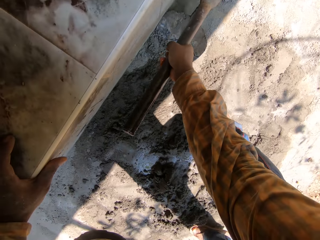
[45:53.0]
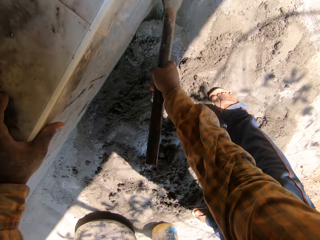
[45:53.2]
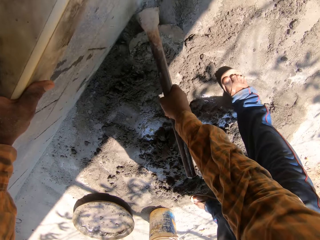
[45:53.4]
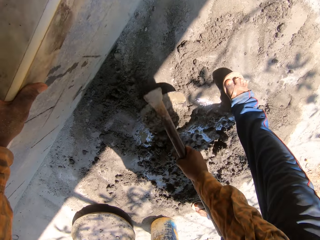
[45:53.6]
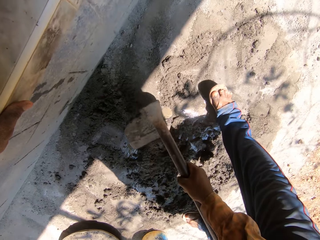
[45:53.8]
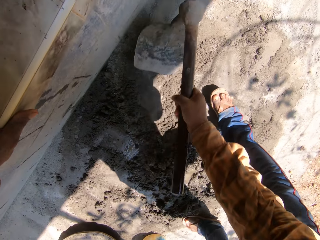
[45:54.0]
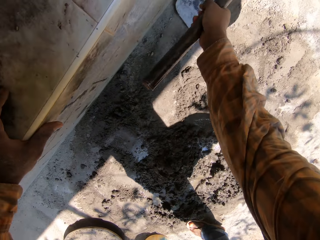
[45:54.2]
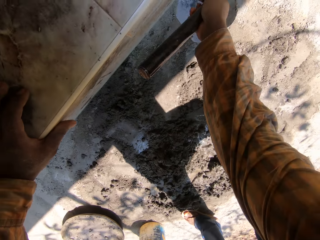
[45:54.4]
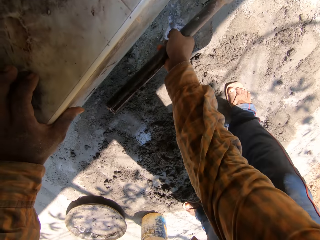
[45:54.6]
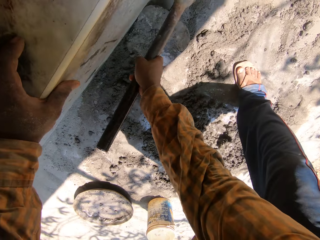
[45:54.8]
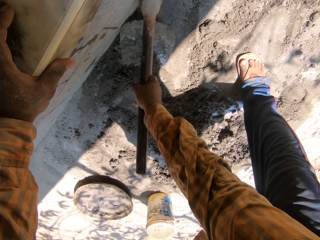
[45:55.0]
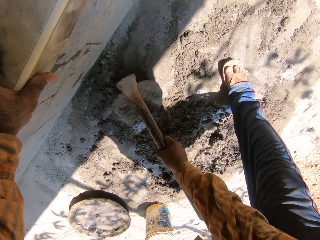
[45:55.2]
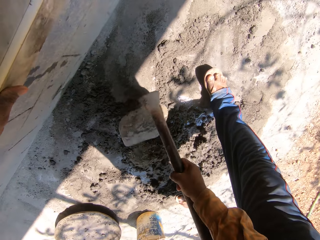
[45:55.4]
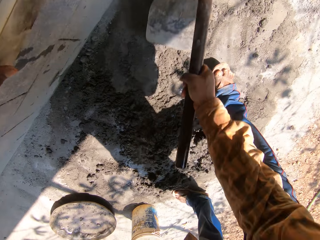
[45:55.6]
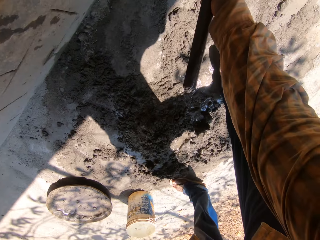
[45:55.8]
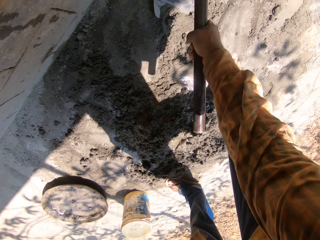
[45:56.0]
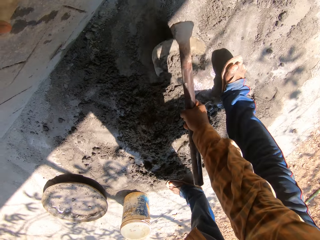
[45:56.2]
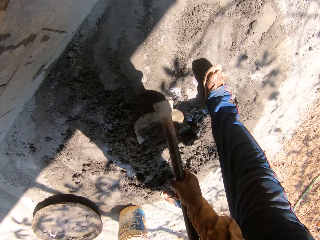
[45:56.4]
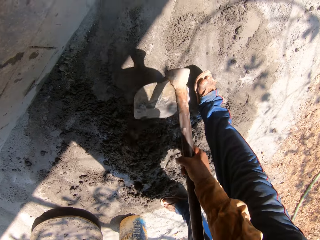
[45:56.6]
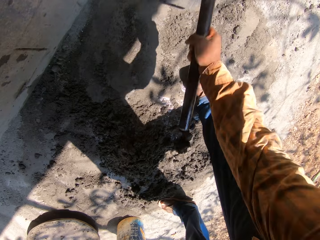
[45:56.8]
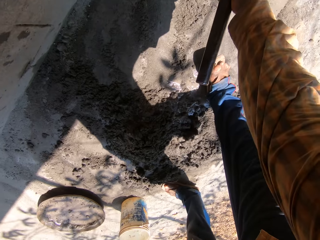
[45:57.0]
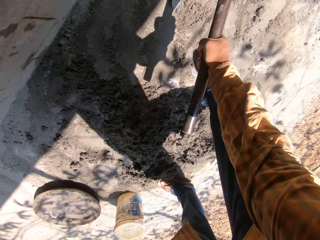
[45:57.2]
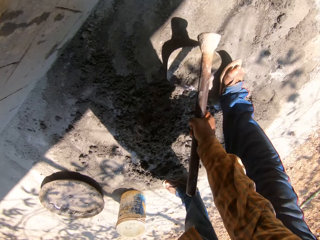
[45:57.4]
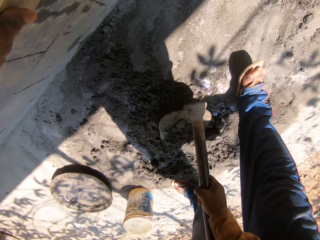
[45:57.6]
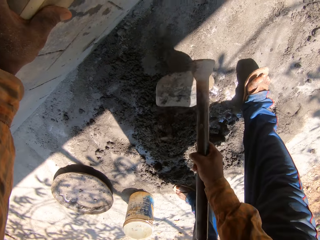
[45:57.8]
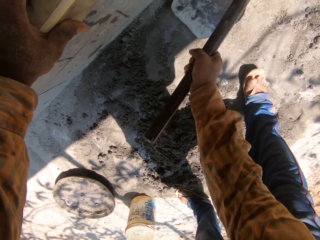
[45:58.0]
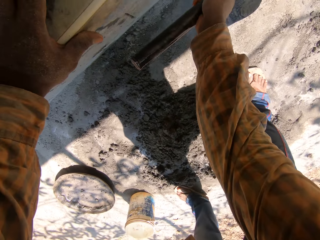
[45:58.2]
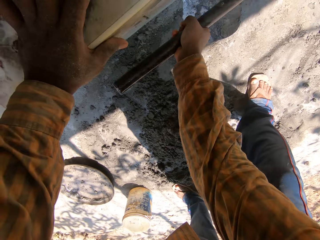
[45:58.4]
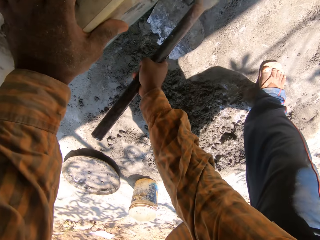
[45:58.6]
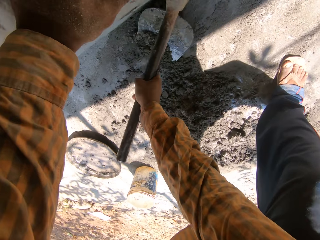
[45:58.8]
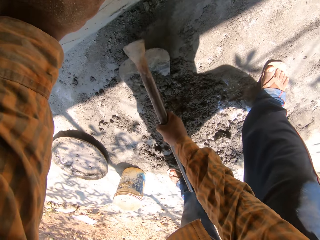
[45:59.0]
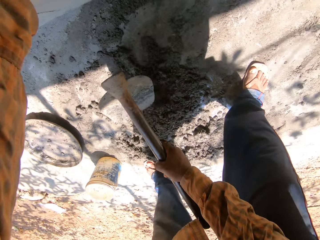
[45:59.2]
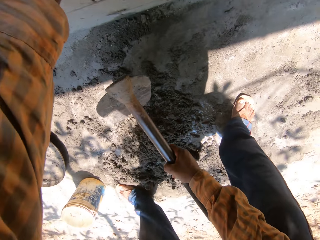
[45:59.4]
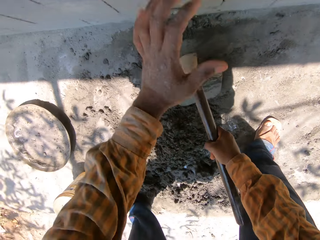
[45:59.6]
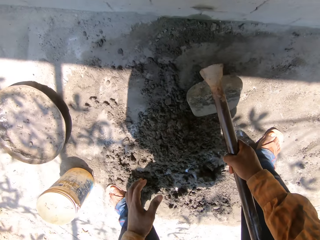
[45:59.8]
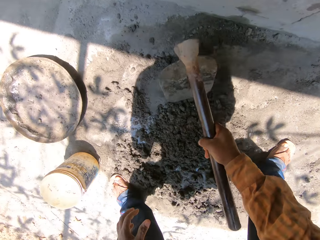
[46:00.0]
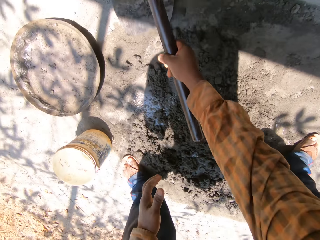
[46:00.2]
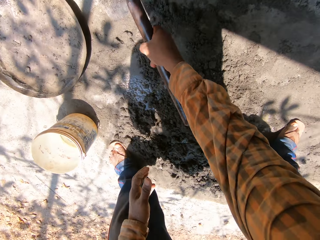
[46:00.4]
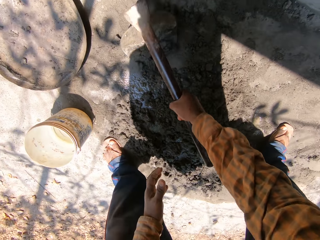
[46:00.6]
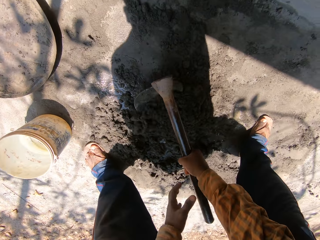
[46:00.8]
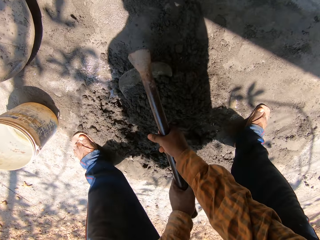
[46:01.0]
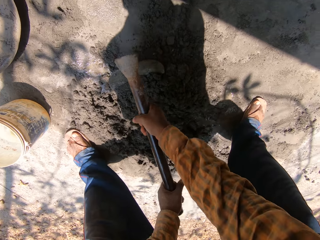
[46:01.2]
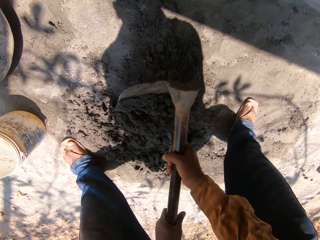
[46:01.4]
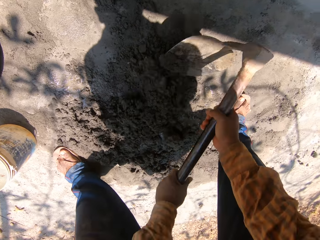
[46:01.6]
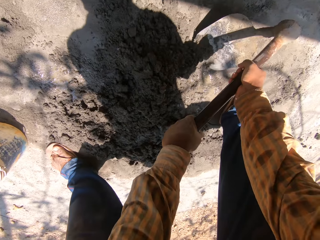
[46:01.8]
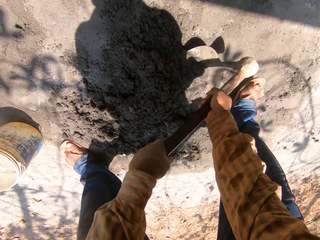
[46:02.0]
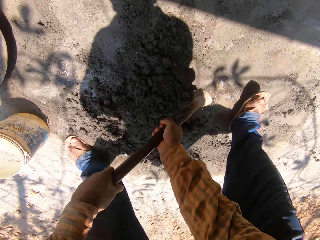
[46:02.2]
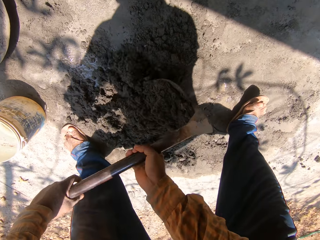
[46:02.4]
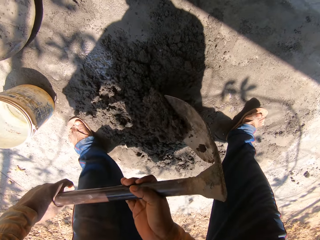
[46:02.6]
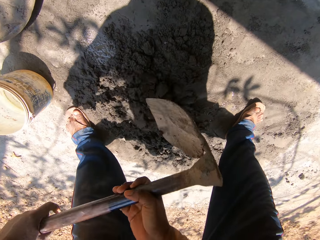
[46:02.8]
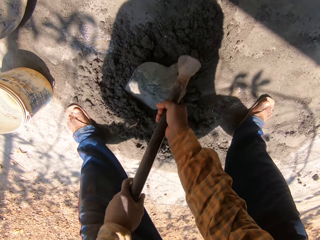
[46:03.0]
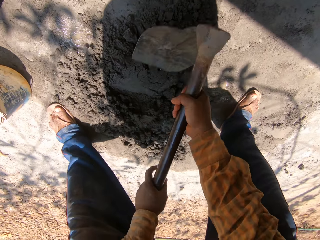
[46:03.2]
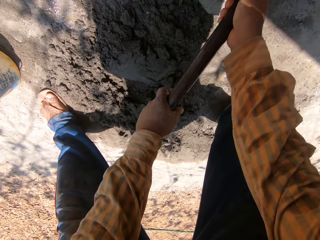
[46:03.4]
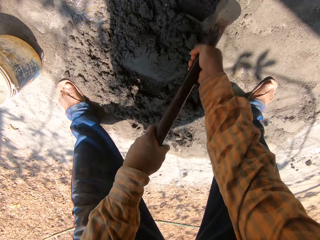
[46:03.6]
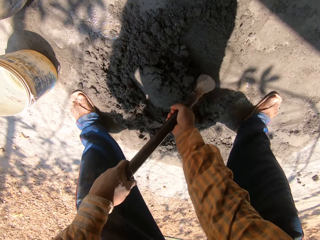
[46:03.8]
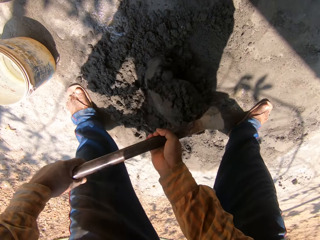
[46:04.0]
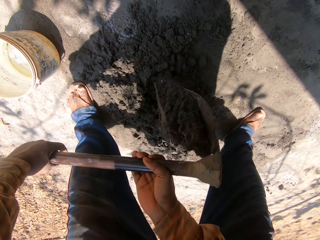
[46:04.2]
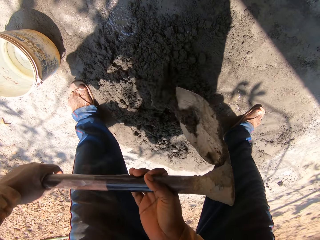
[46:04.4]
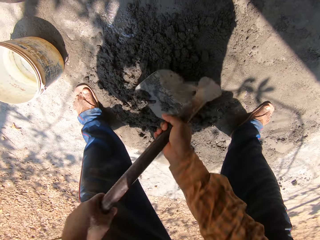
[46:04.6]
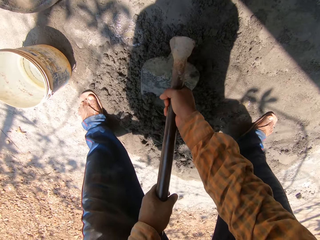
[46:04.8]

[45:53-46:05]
The camera wearer scrapes mortar on the ground with the digging hoe in his right hand. He mixes the mortar with the digging hoe with both hands.

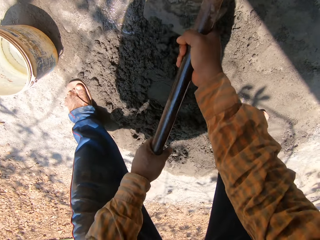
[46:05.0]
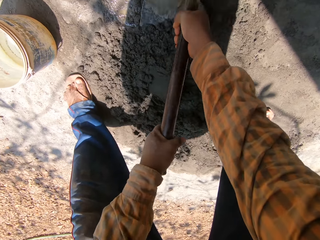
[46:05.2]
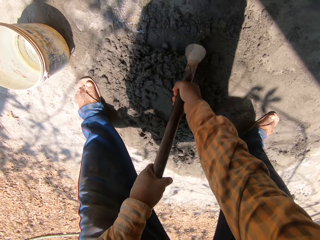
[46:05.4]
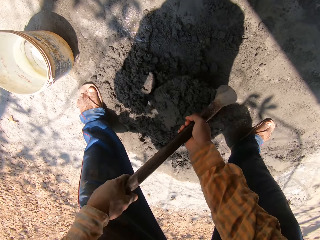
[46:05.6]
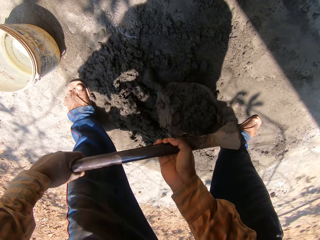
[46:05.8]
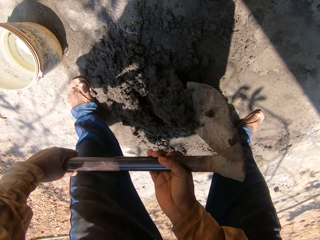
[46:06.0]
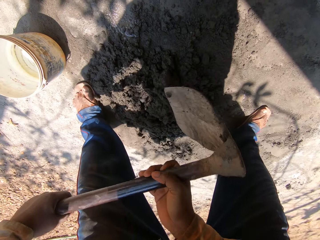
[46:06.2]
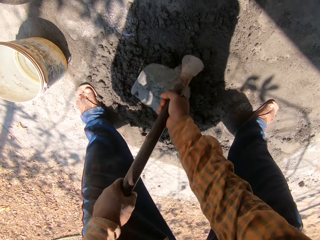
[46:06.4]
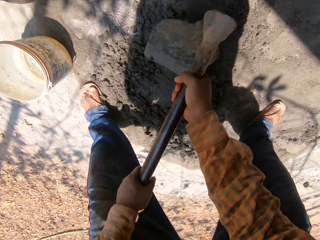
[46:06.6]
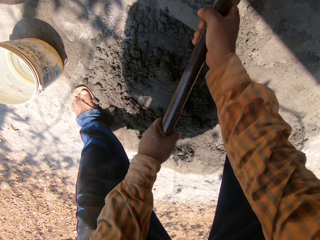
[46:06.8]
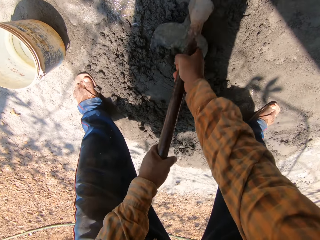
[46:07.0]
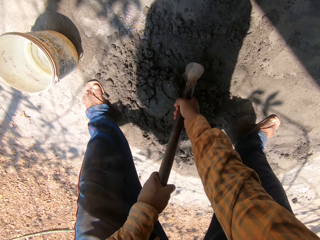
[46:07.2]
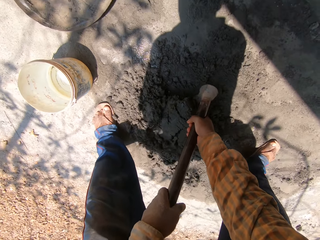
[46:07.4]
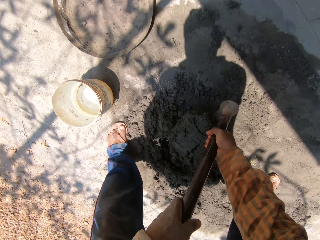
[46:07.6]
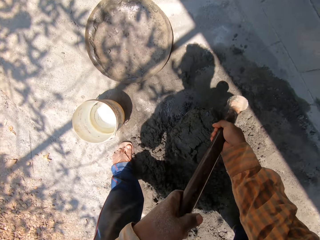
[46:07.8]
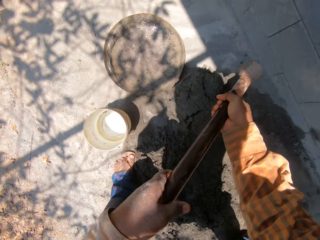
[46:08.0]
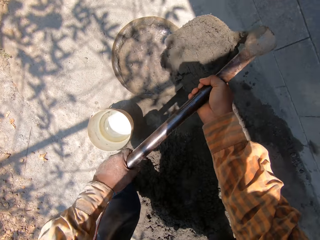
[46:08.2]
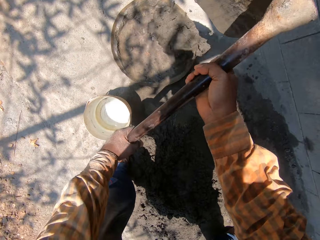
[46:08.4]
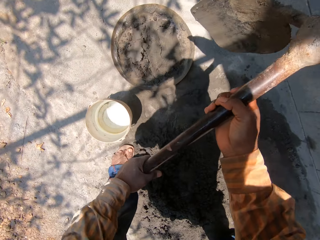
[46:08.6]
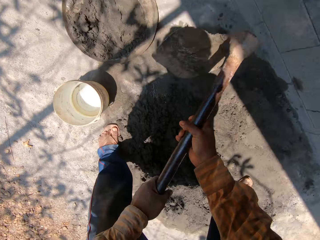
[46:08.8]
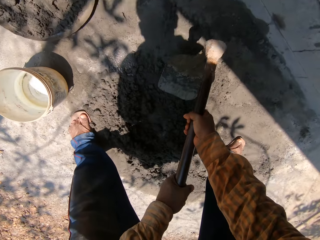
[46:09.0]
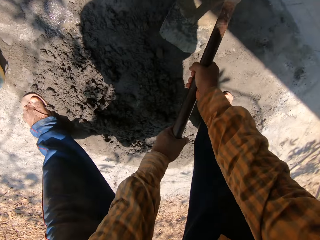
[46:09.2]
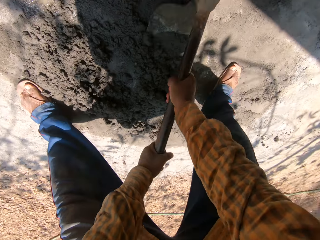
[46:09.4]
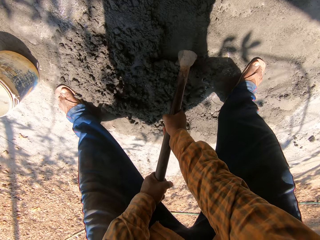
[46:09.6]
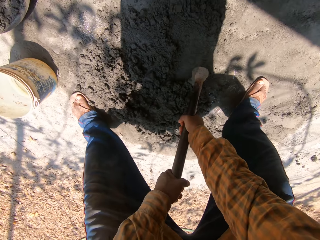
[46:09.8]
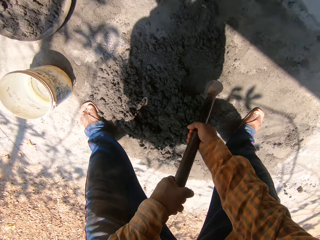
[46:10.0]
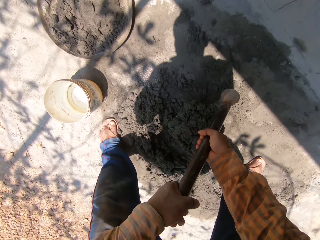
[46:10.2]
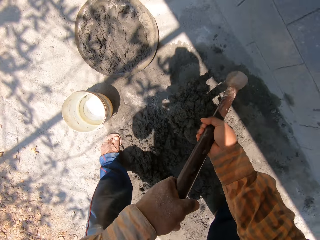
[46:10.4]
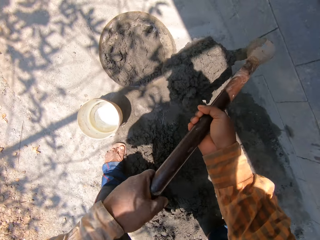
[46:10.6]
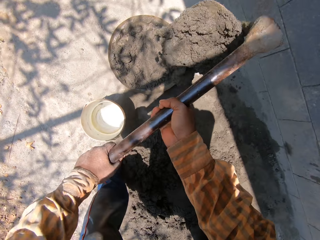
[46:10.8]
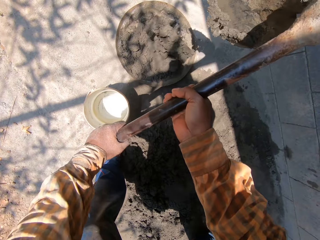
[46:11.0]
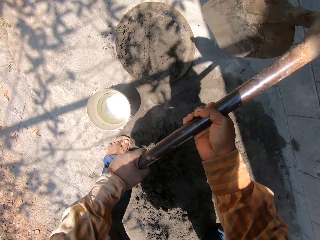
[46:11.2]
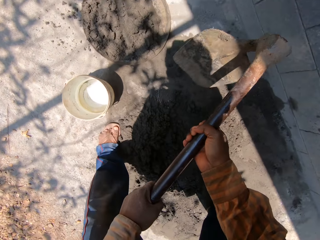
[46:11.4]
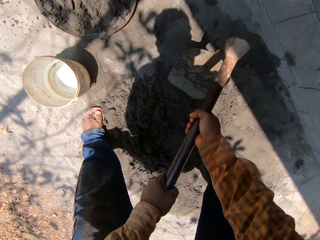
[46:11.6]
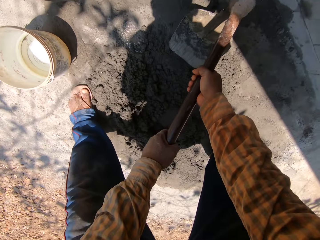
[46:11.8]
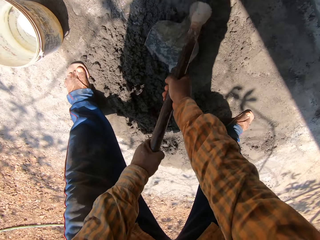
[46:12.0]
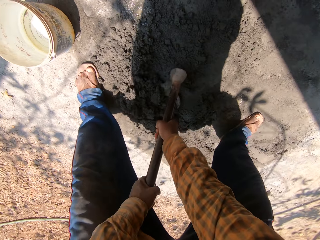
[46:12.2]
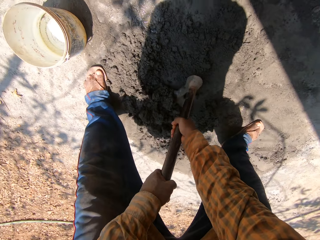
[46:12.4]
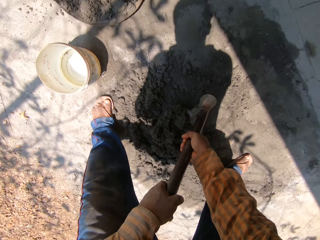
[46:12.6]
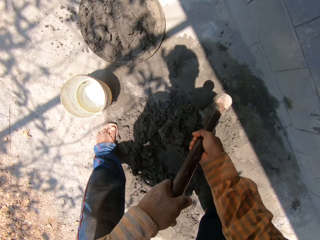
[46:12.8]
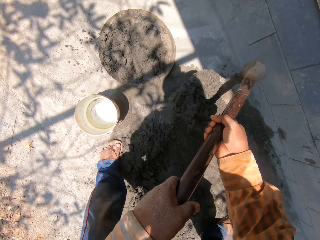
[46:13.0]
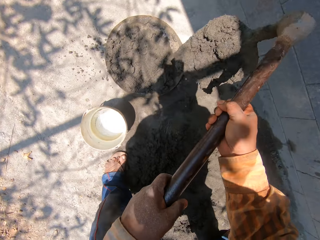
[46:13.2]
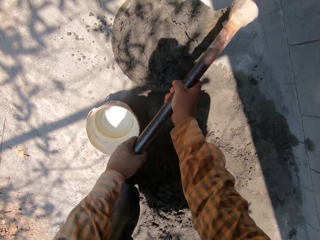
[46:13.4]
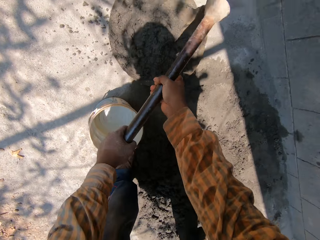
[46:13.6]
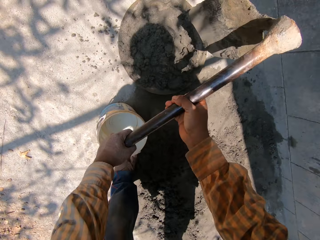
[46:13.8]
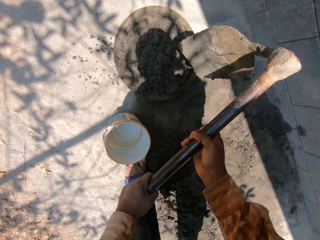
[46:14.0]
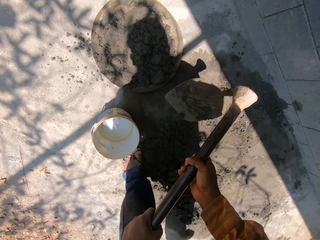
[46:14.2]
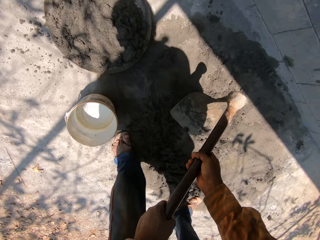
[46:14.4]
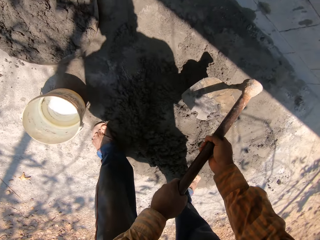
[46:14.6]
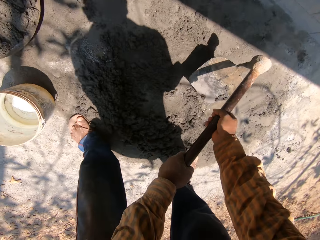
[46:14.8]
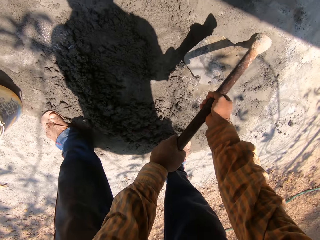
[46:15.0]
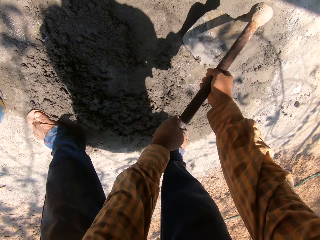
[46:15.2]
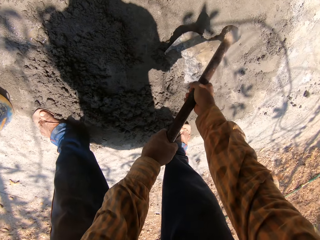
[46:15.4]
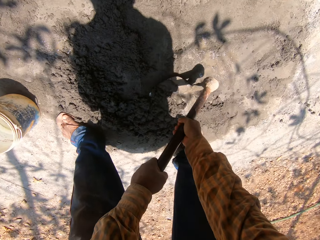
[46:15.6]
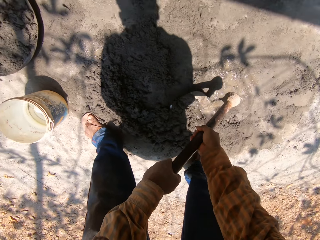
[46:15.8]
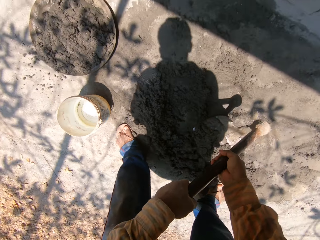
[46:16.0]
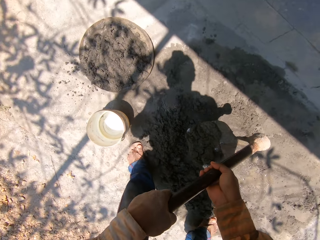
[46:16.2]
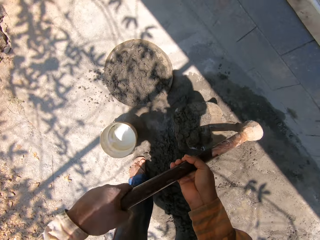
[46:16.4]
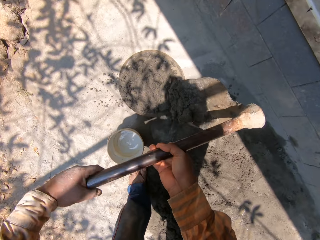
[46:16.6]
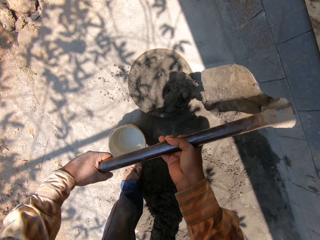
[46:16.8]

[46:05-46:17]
The camera wearer packs mortar from the ground with the digging hoe in his hands. He pours the mortar from the digging hoe in his hands into the pan on the ground. He packs mortar from the ground with the digging hoe in his hands. He pours the mortar from the digging hoe in his hands into the pan on the ground. He packs mortar from the ground with the digging hoe in his hands. He pours the mortar from the digging hoe in his hands into the pan on the ground. He packs mortar from the ground with the digging hoe in his hands.
